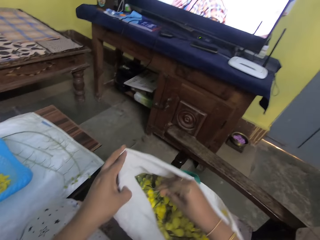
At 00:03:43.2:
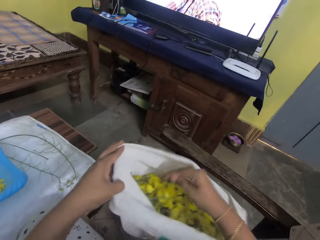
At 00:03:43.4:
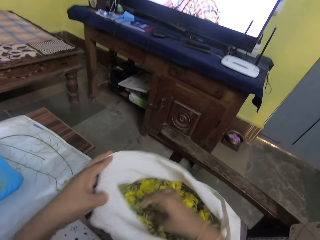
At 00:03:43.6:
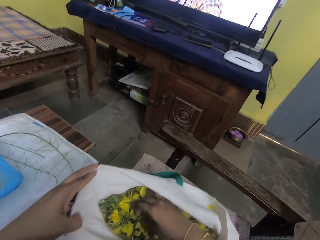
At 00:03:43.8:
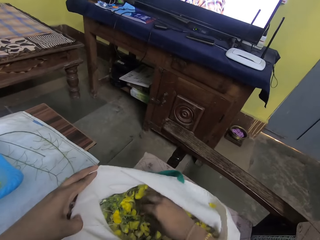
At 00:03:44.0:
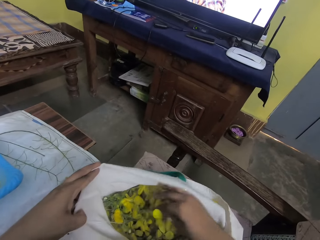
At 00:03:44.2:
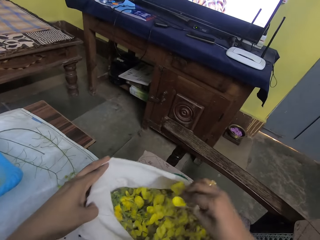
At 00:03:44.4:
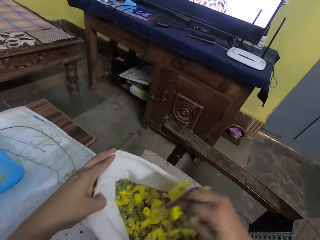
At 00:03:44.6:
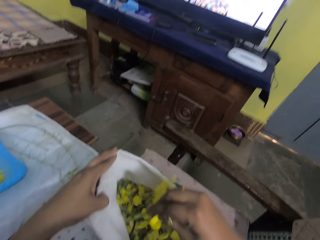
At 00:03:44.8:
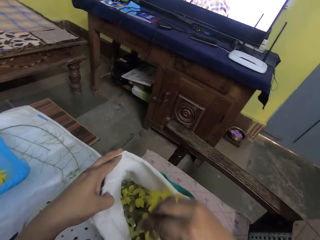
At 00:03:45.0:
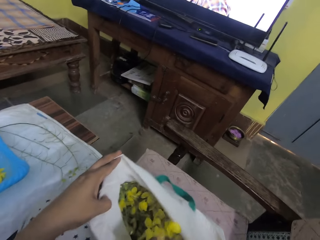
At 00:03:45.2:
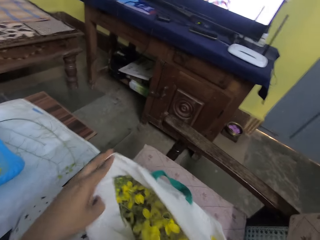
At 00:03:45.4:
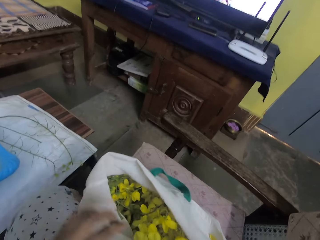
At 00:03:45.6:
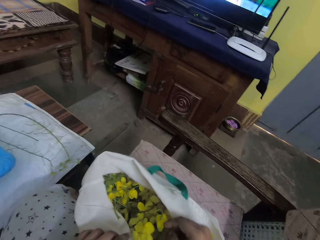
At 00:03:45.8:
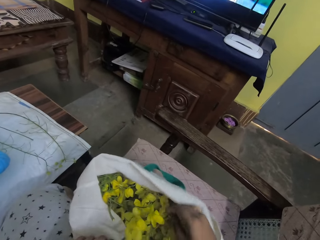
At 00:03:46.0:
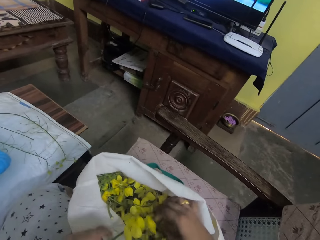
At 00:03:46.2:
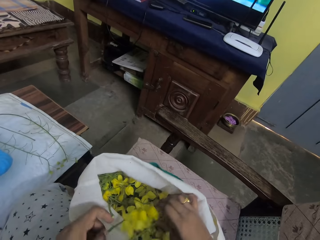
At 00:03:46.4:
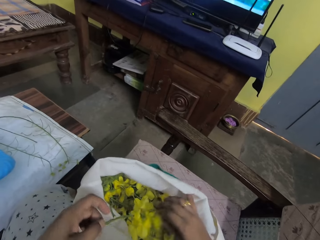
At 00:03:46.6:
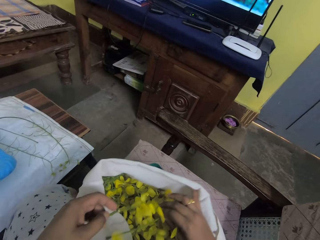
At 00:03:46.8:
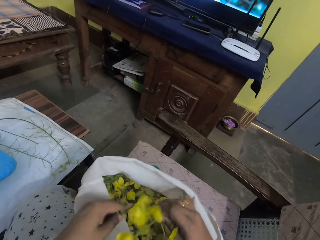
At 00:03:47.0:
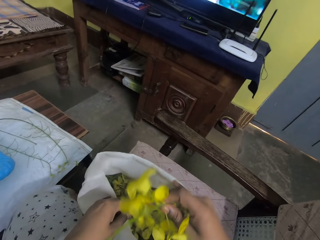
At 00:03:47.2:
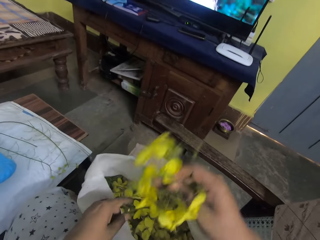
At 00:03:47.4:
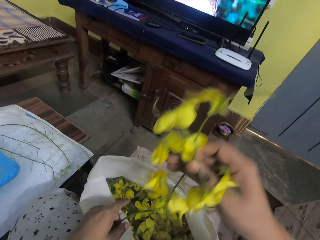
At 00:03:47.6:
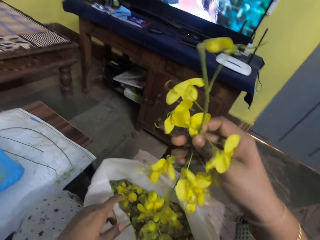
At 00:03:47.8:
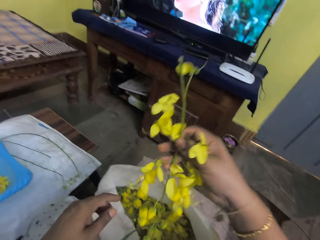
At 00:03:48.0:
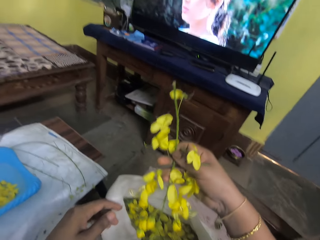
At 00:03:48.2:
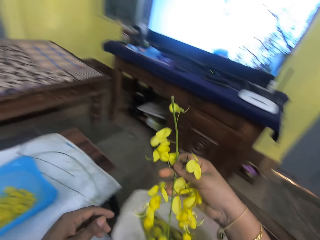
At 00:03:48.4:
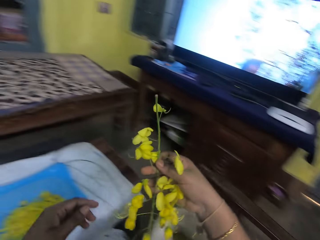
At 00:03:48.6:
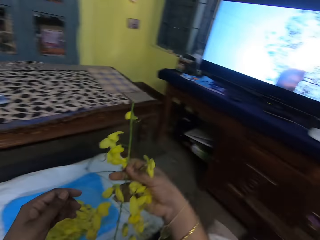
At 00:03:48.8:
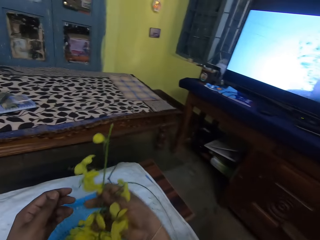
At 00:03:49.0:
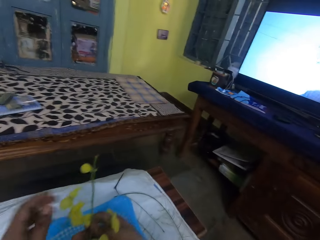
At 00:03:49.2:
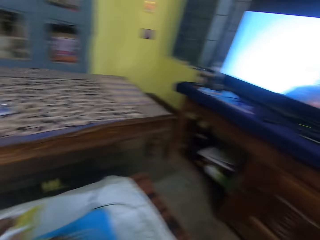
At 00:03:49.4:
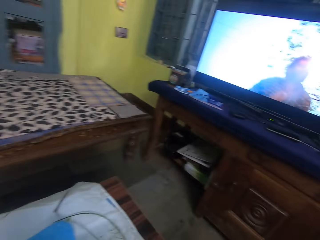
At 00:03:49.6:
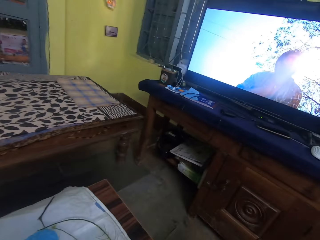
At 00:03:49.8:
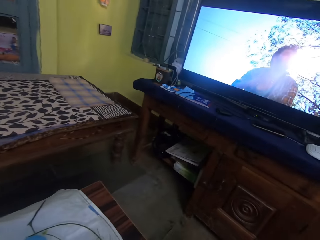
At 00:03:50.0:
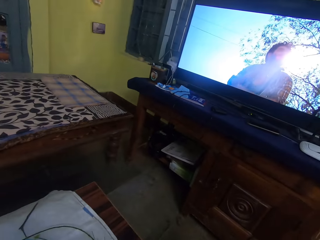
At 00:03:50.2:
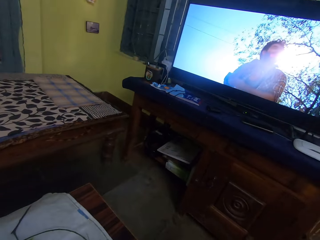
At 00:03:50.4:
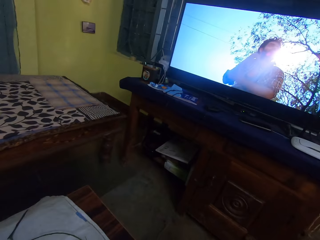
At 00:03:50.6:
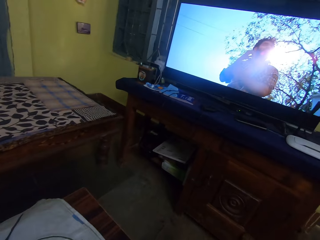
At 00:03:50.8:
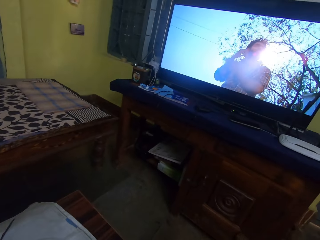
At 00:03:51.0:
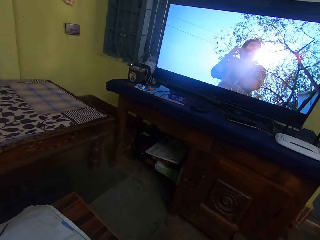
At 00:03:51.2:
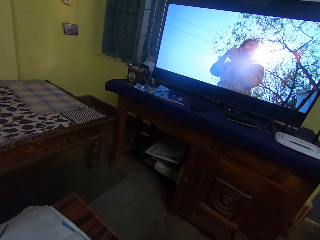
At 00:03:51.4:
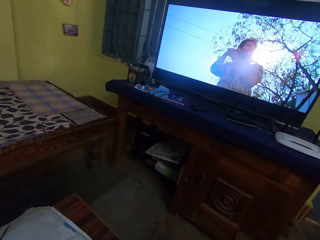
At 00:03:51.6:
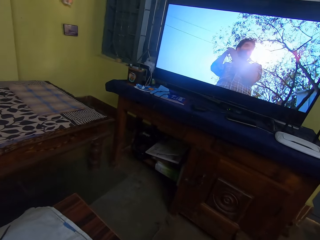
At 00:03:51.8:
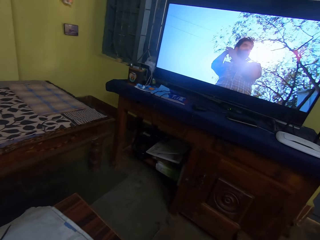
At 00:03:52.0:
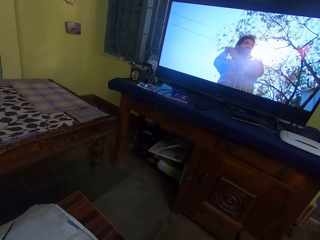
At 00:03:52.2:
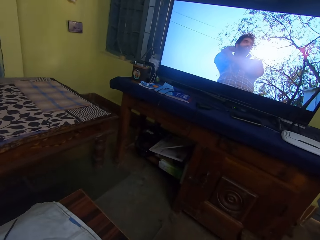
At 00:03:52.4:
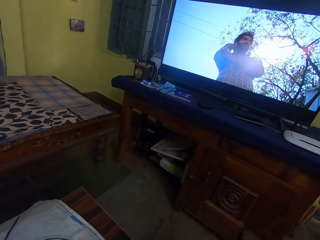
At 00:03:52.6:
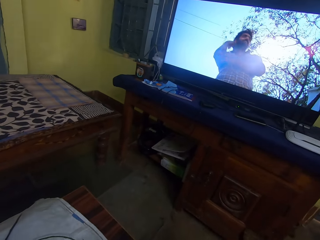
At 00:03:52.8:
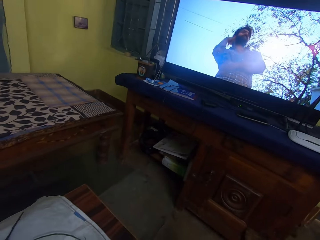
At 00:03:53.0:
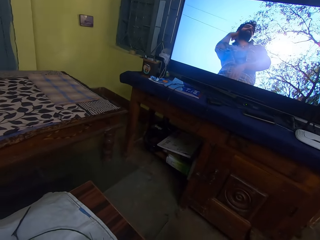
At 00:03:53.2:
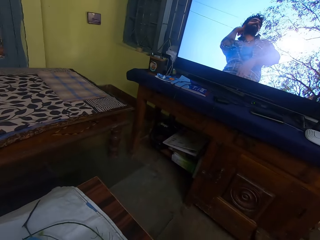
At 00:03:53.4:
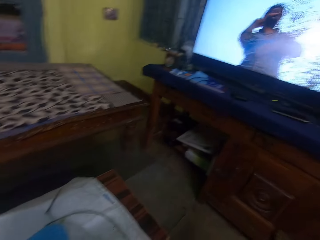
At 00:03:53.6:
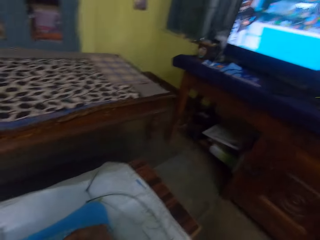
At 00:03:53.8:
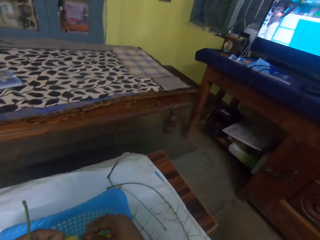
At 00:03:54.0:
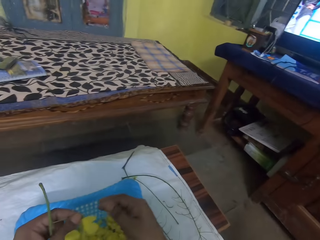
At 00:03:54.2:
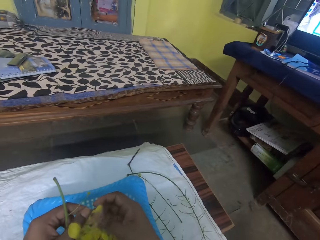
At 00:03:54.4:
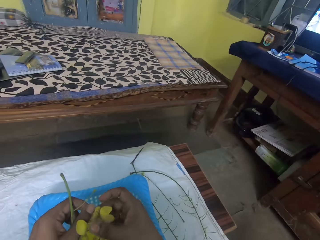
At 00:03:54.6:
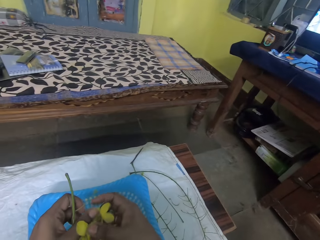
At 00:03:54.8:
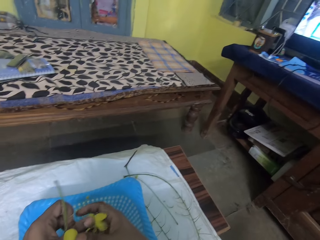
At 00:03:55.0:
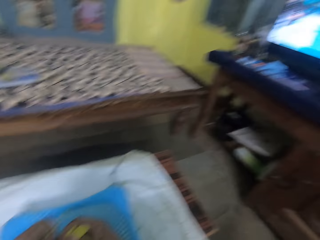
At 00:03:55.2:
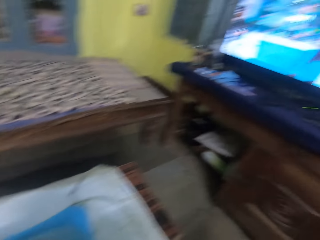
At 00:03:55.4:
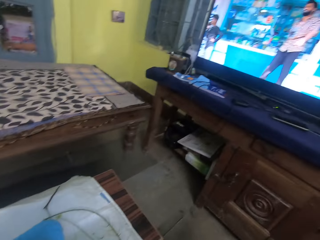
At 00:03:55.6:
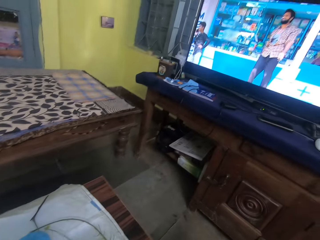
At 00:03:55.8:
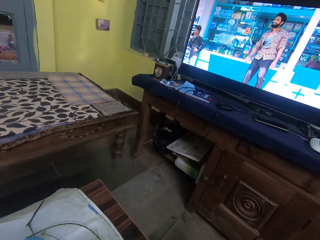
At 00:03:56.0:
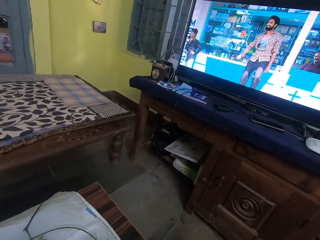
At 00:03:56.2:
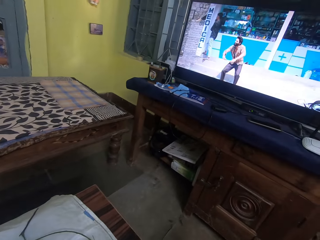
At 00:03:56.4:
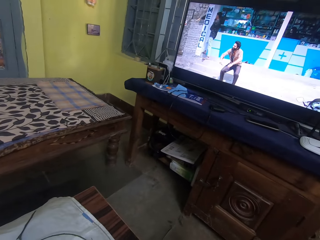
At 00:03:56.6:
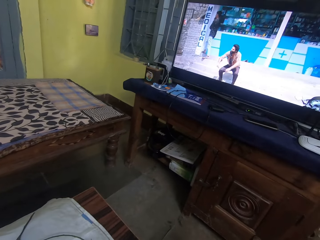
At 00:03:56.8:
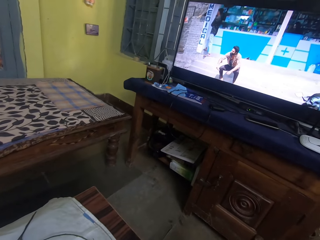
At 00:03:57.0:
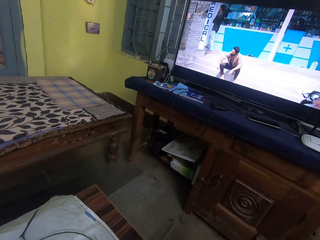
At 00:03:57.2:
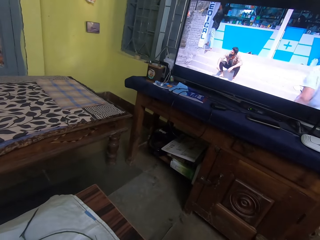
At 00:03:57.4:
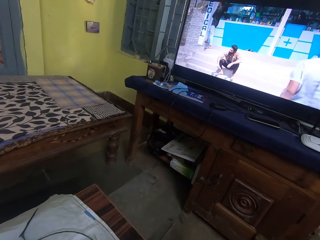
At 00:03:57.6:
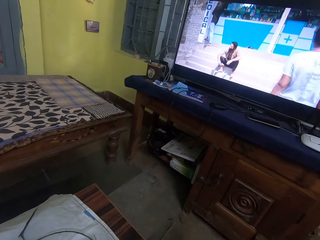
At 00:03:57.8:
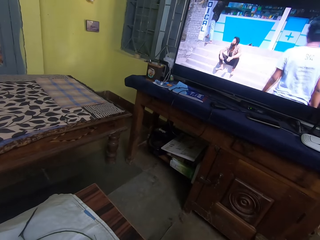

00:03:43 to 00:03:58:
The camera wearer picks up a plant from the bag. They pick up a branch of leaves from the bag. They look at the television. They remove leaves from the cut plant.

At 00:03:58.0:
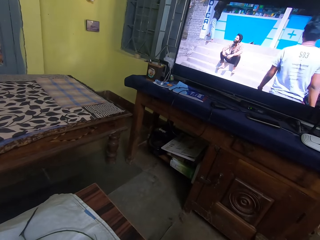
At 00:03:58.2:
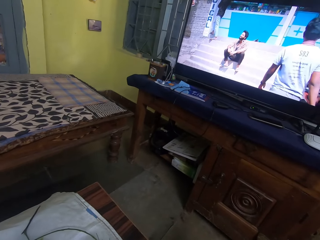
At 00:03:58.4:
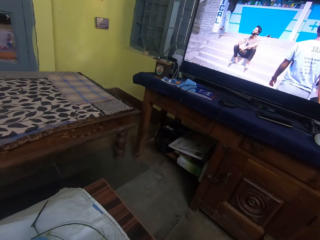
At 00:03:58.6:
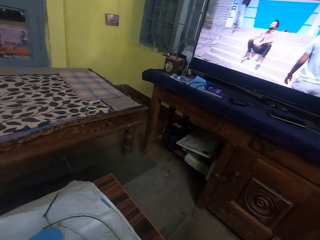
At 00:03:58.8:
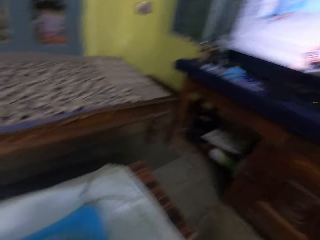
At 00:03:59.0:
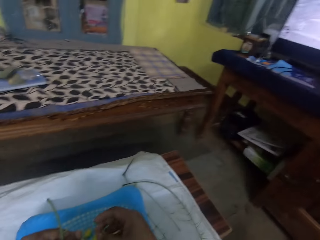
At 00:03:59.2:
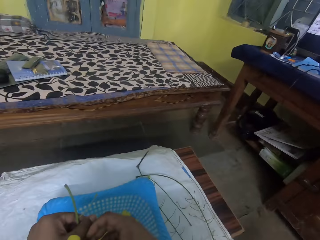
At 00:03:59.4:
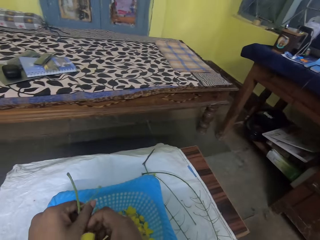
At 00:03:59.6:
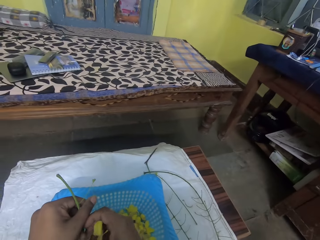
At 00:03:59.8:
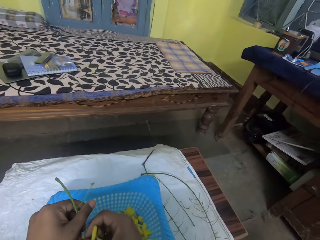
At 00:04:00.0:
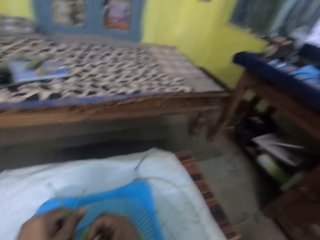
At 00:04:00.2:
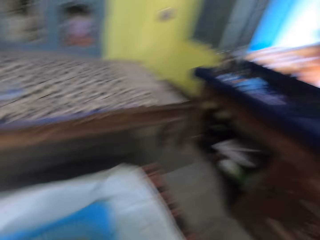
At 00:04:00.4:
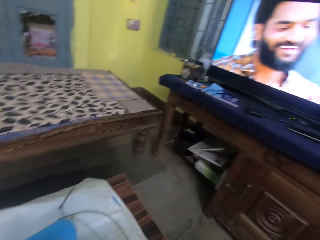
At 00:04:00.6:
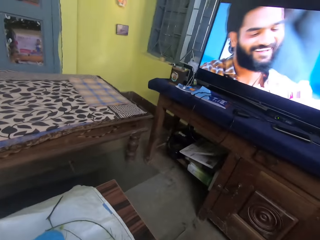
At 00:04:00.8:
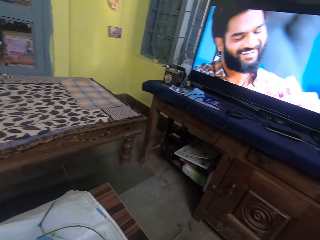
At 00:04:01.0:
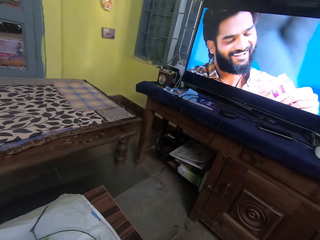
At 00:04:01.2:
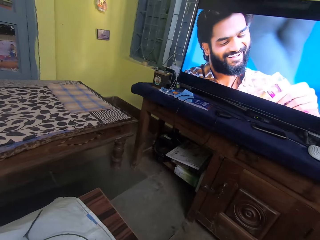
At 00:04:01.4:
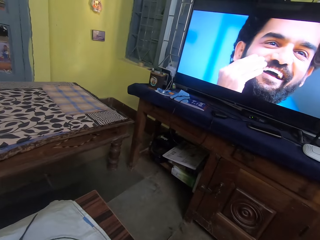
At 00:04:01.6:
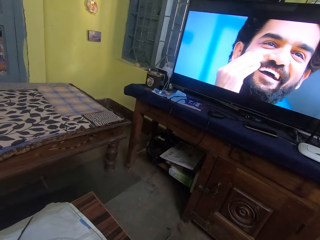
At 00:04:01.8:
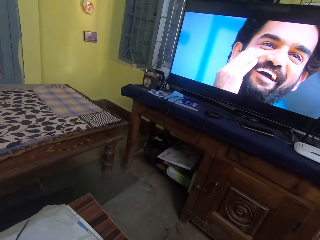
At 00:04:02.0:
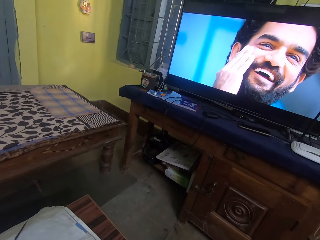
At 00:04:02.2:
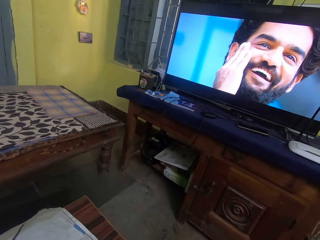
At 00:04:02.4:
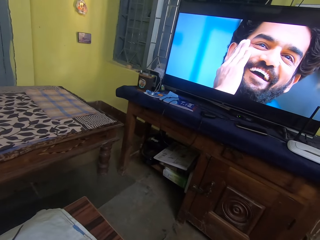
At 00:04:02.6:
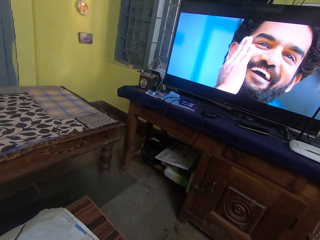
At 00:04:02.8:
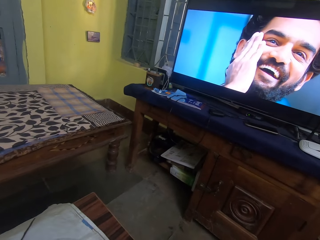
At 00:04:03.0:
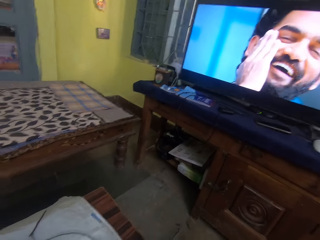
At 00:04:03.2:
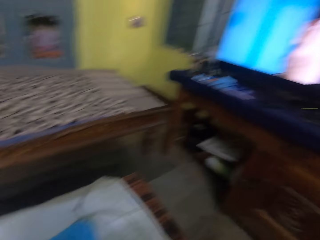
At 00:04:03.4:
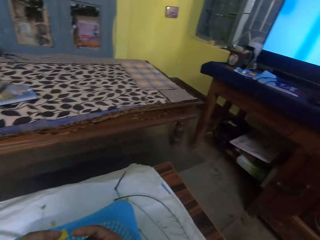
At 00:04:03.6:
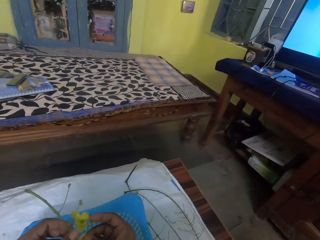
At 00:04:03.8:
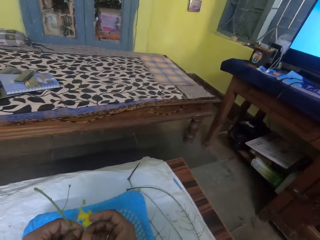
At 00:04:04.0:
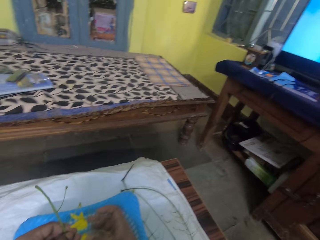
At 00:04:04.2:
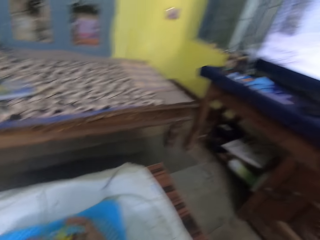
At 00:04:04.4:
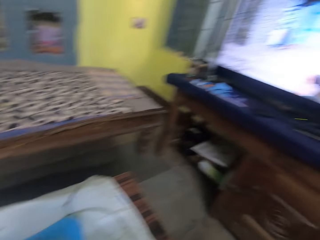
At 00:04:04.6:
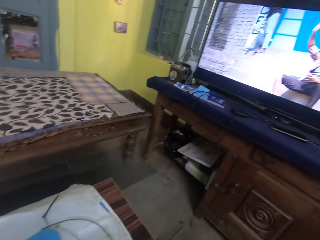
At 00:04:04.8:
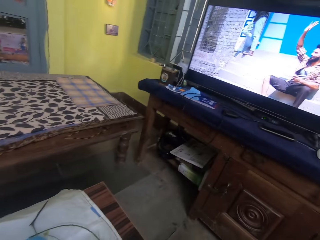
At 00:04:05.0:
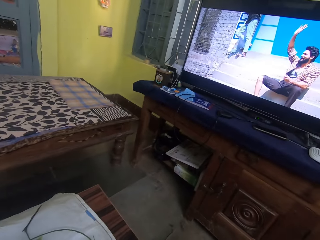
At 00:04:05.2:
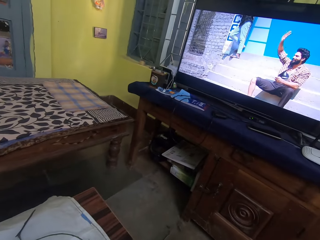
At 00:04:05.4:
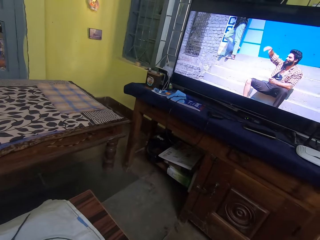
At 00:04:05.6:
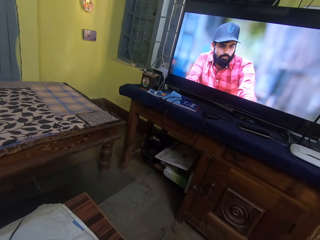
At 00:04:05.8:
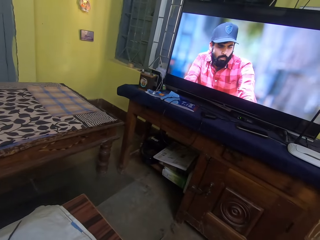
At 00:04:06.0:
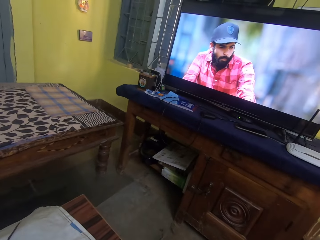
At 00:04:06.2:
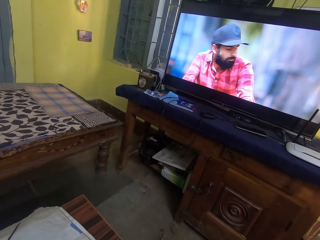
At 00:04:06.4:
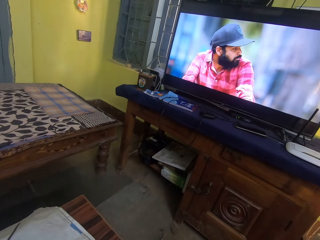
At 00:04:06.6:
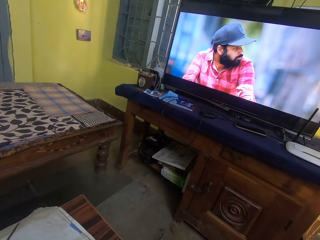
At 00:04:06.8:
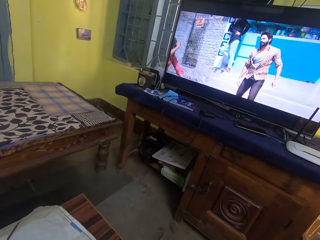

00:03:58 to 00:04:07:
The camera wearer removes the leaves from its branches.
